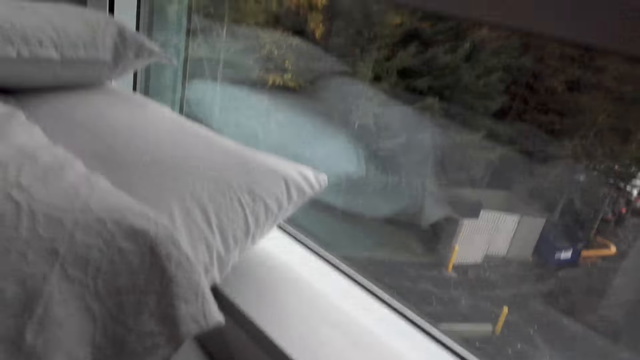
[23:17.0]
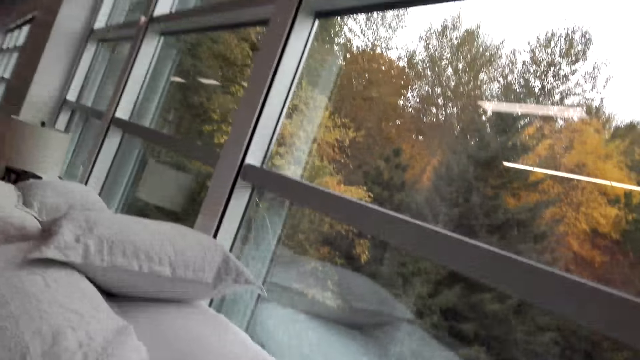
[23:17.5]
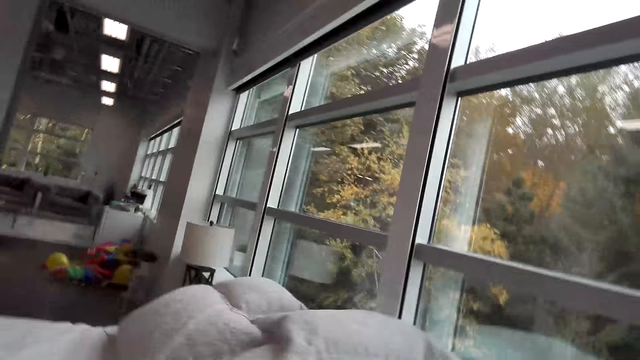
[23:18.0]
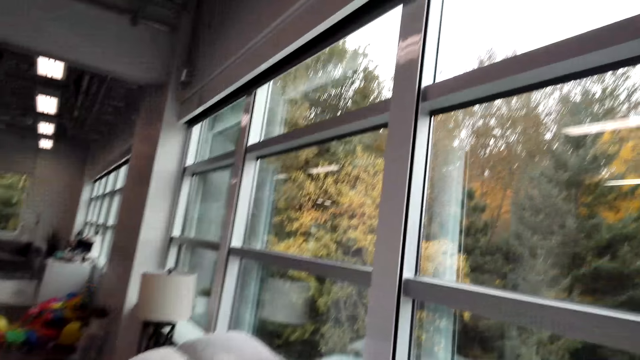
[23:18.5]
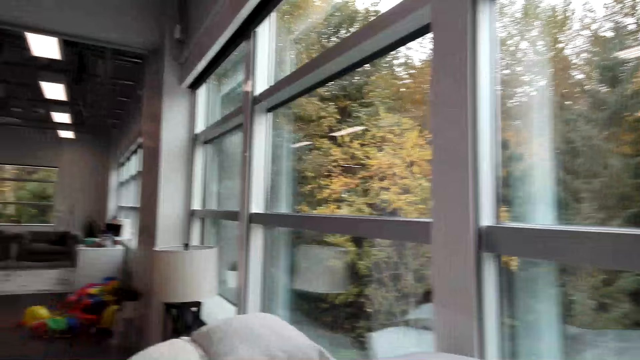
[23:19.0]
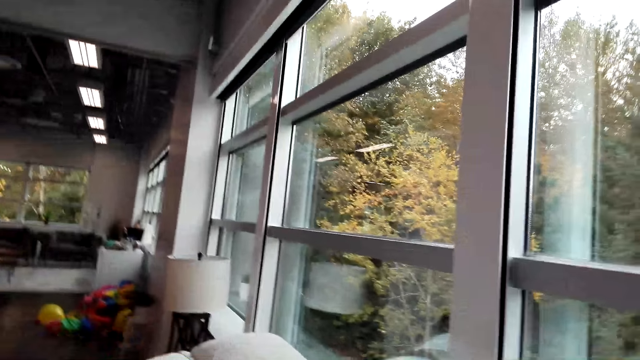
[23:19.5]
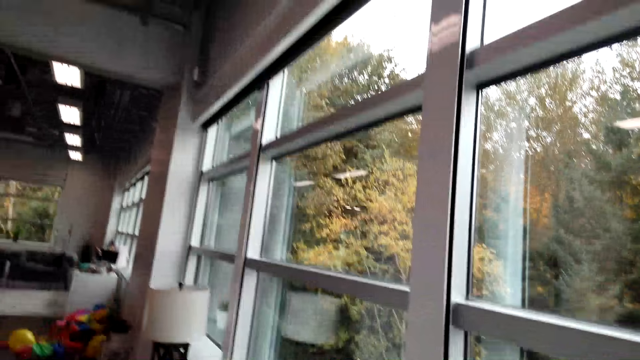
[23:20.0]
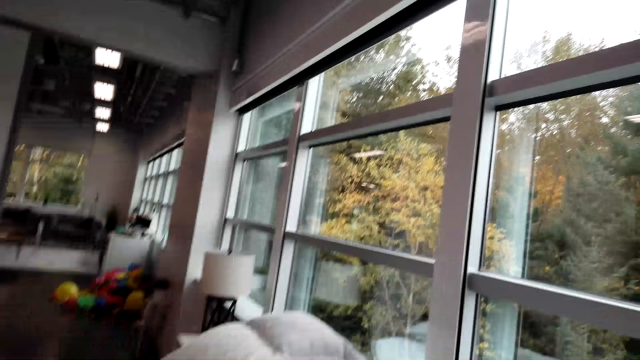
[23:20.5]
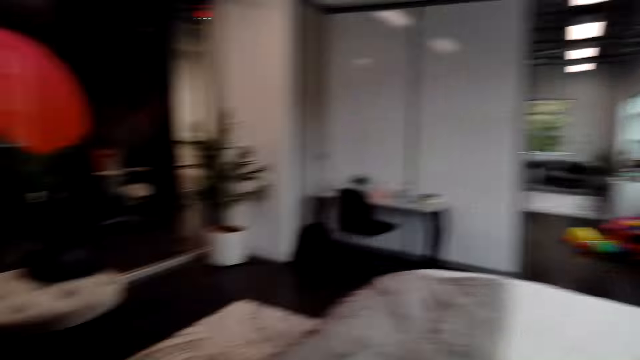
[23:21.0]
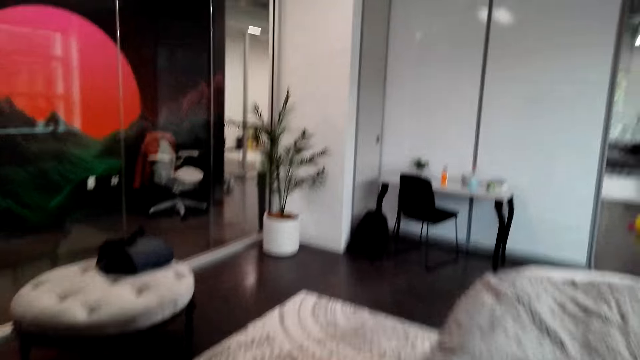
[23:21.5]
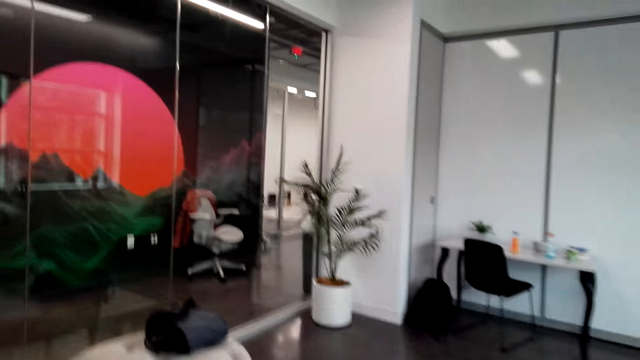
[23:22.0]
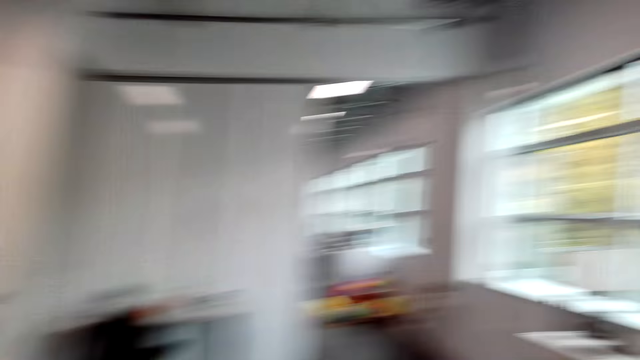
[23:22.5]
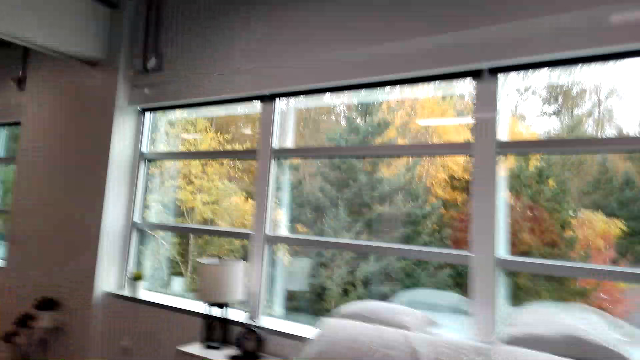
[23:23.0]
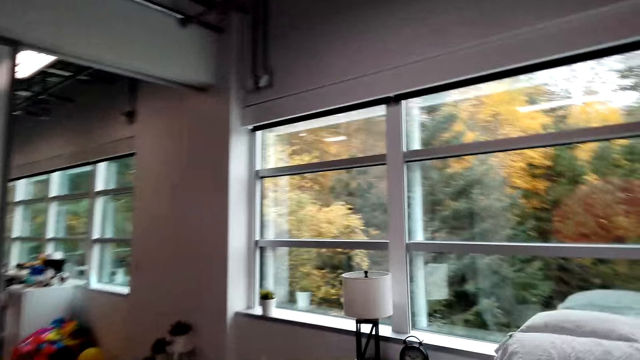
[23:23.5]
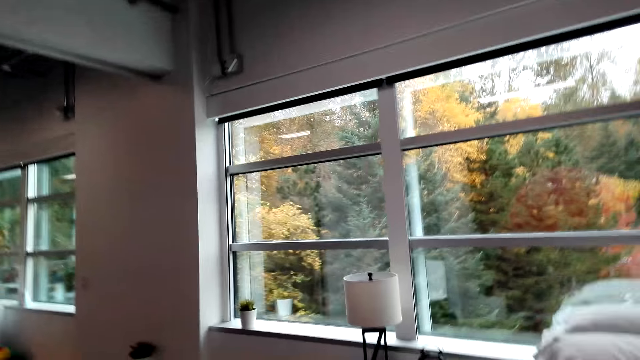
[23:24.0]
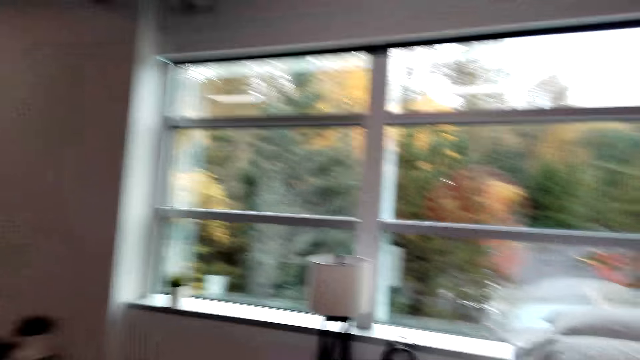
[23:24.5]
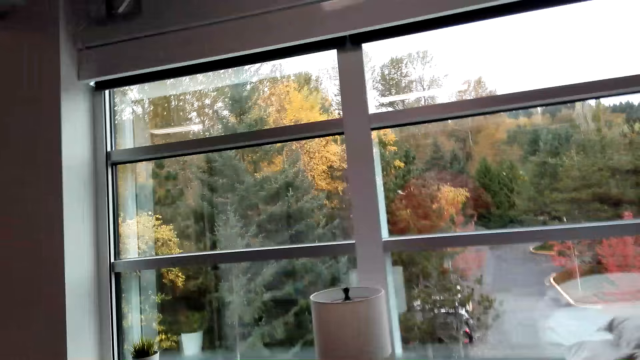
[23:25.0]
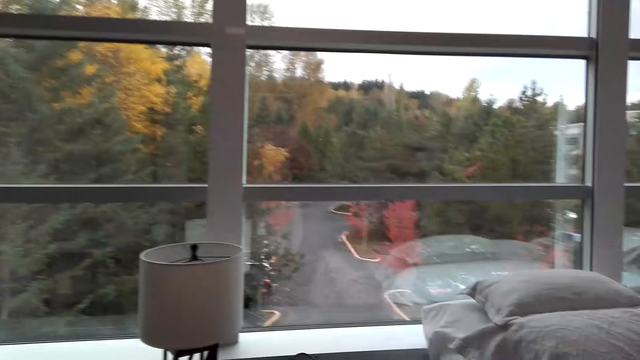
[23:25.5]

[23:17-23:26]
The camera wearer makes a step. They look at the bed. They look around. They walk around.

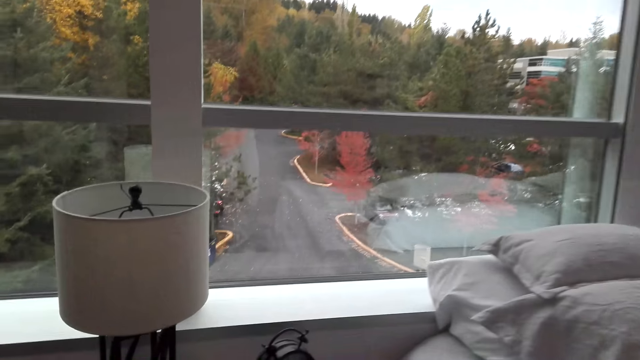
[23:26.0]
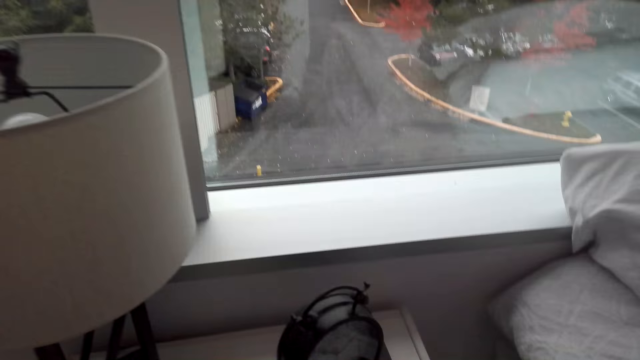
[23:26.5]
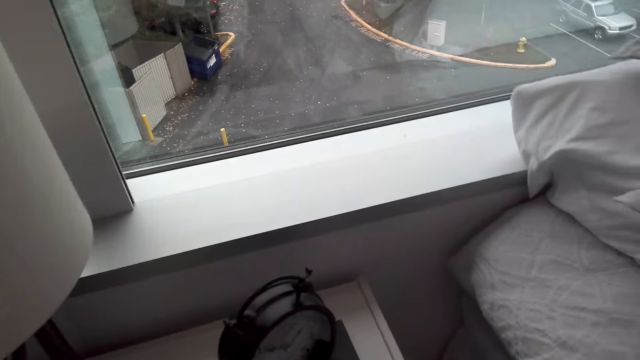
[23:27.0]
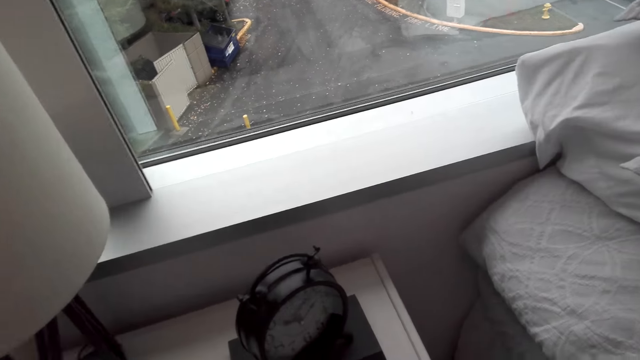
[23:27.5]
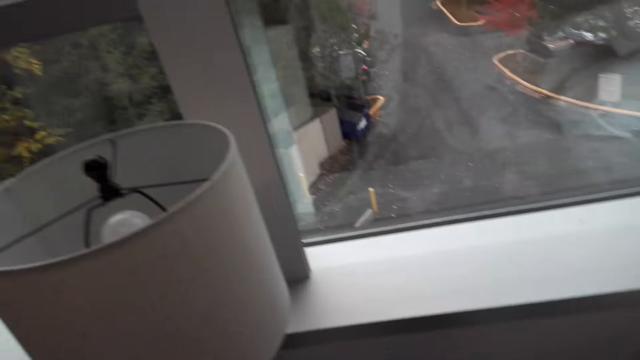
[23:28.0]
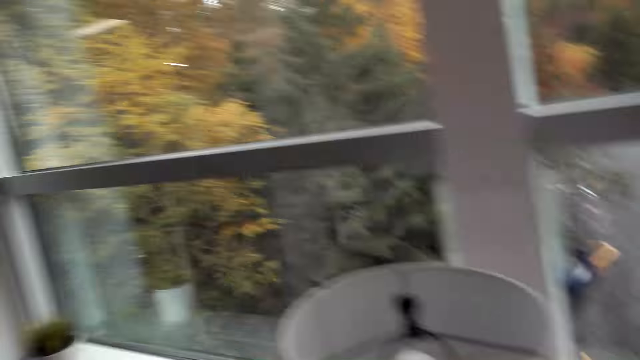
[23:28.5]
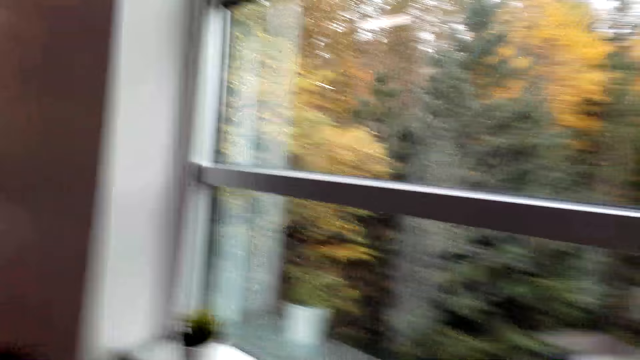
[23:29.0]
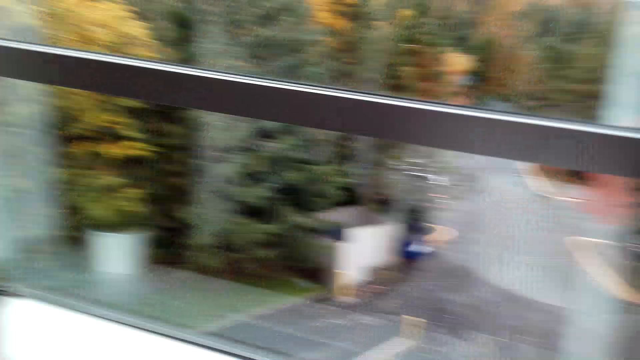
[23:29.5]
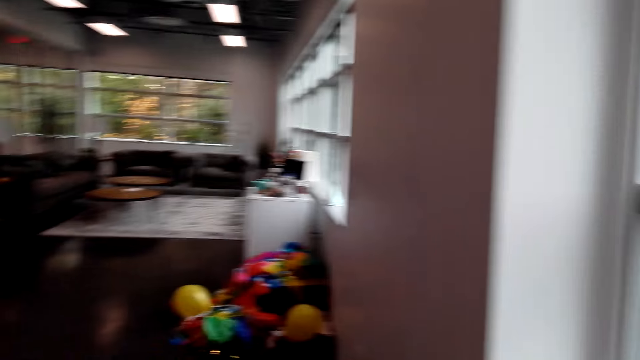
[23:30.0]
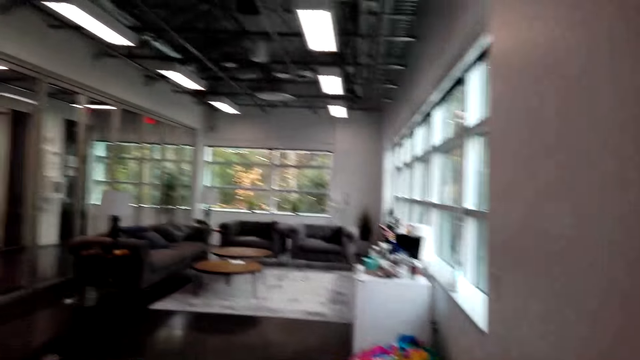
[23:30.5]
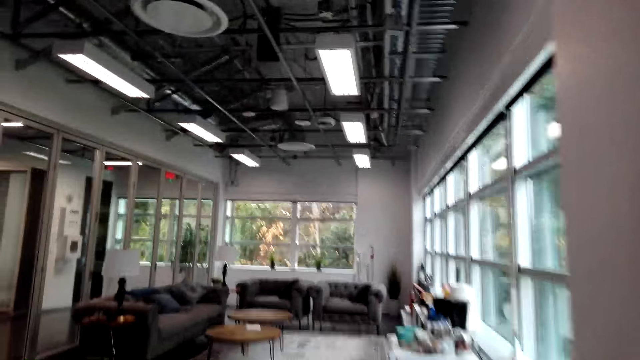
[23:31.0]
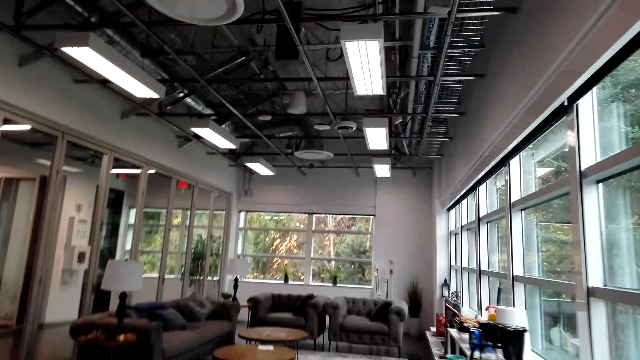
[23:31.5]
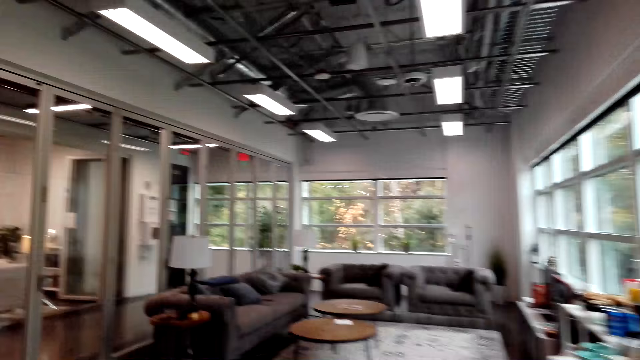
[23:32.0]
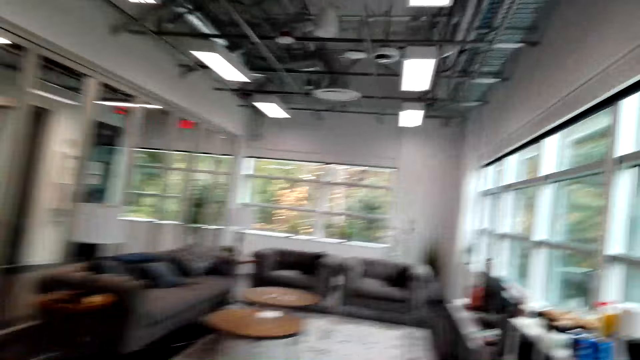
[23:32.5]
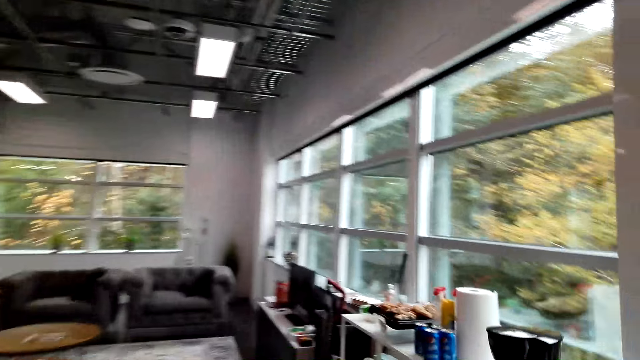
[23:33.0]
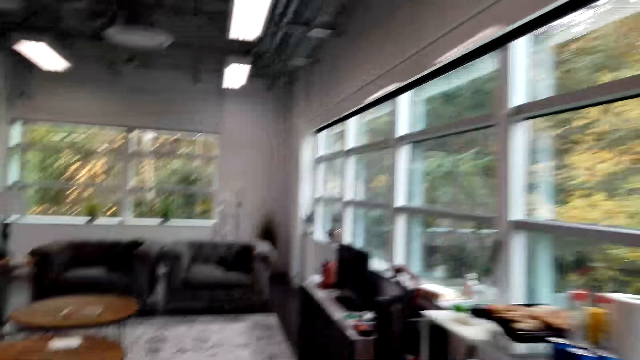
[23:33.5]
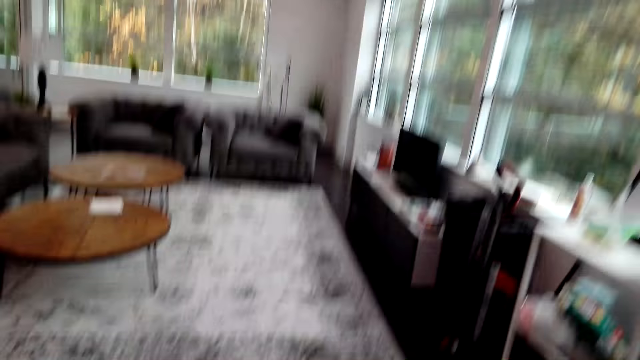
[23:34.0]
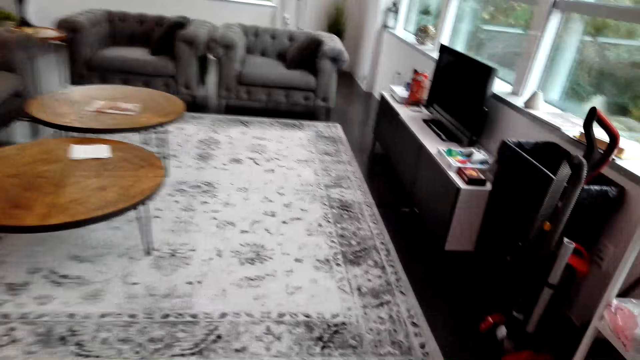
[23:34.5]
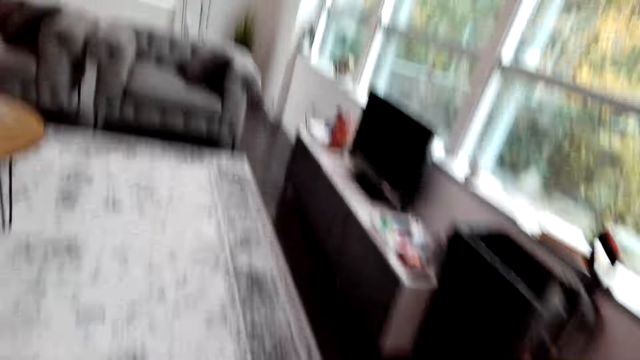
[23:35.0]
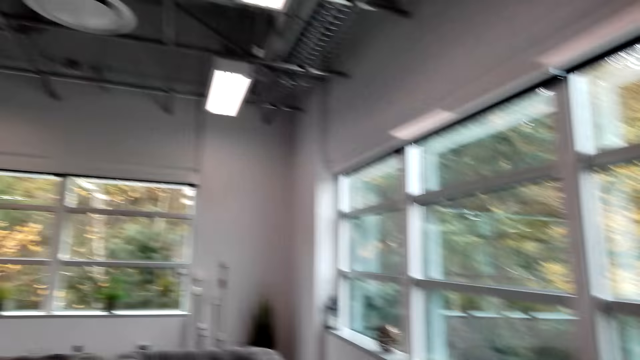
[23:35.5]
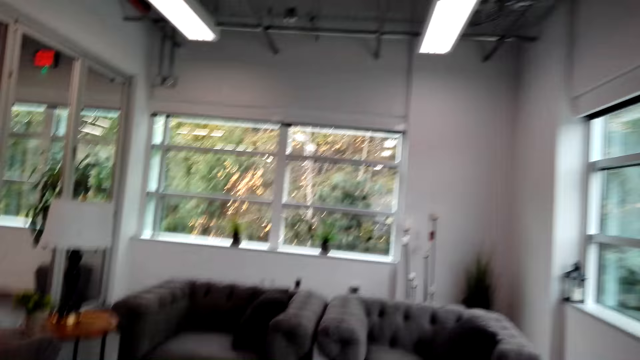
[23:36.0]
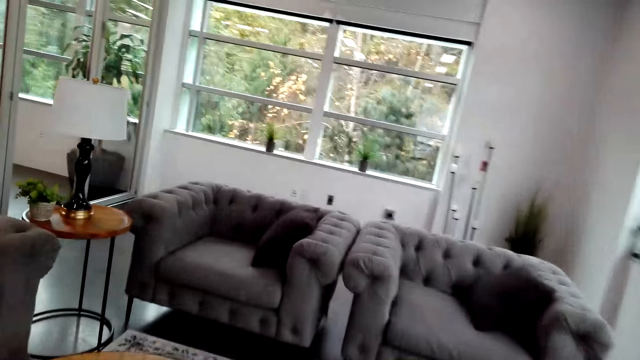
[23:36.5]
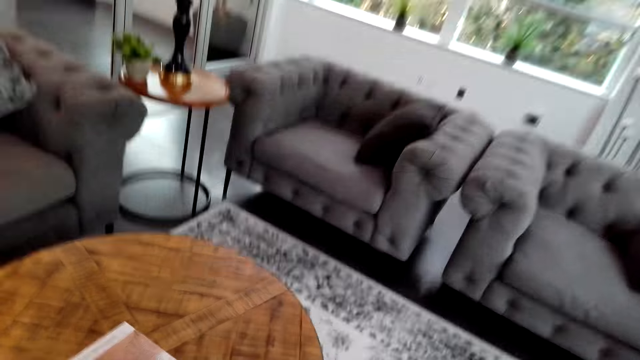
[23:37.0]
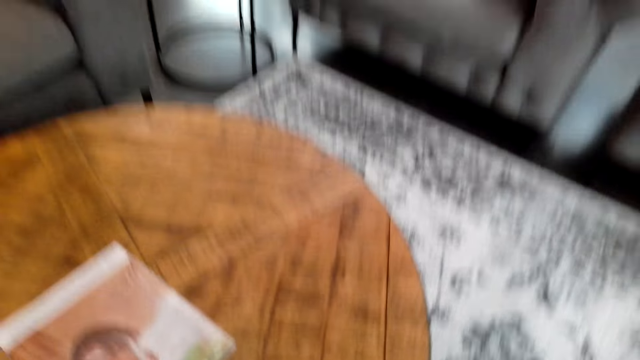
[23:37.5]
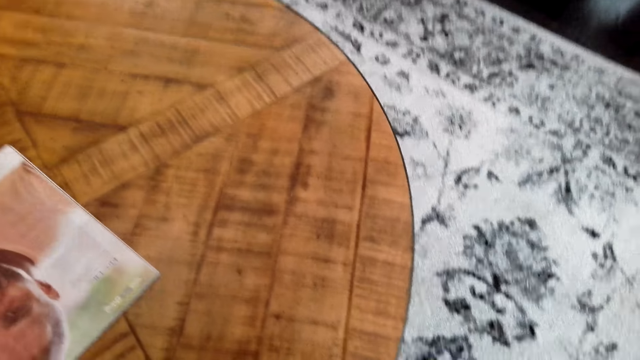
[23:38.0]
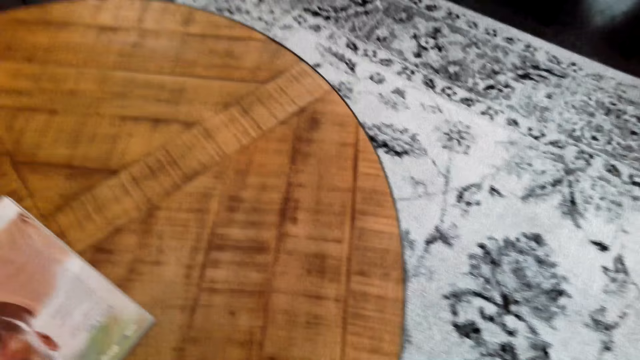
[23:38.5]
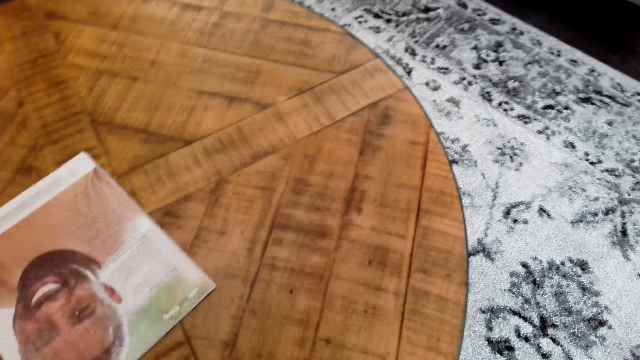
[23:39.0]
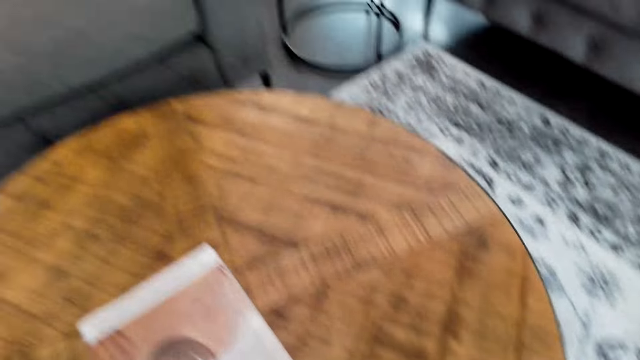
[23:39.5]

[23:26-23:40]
The camera wearer looks around. They walk around. They look around. They look at the magazine.
